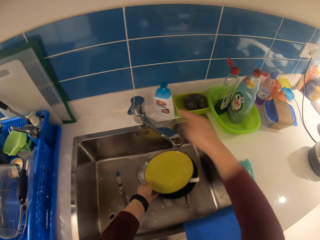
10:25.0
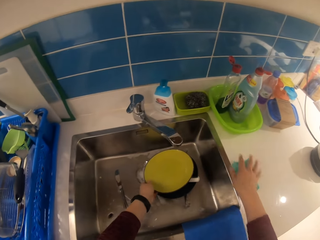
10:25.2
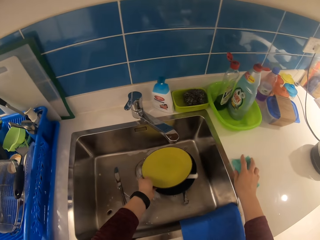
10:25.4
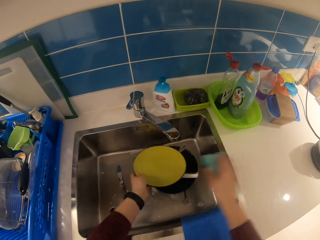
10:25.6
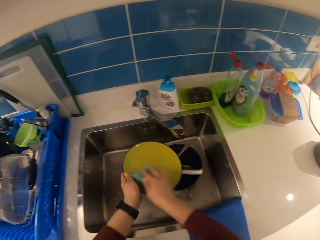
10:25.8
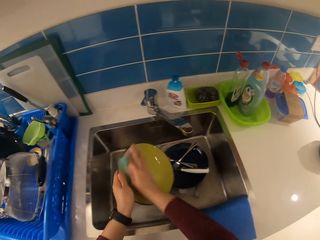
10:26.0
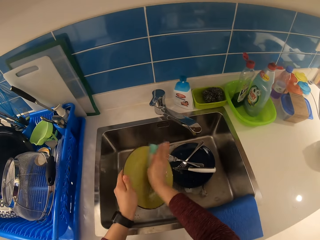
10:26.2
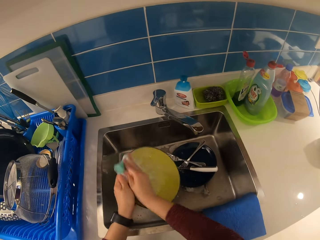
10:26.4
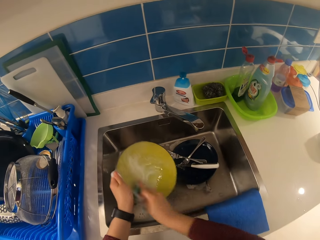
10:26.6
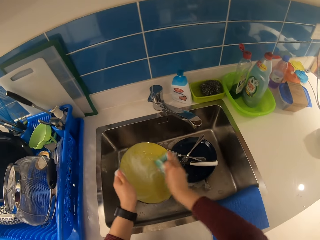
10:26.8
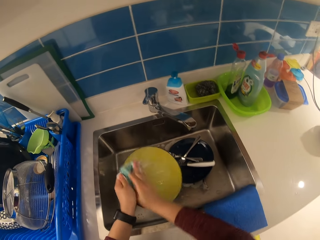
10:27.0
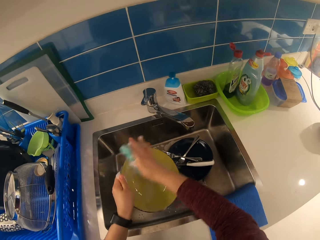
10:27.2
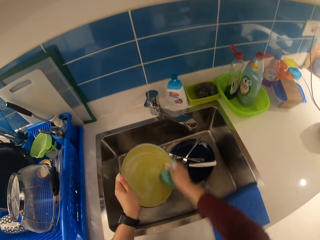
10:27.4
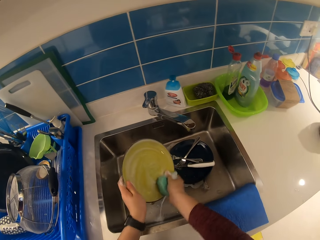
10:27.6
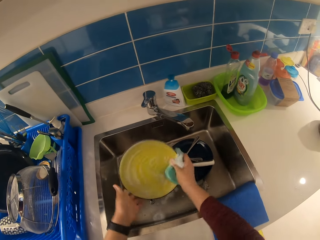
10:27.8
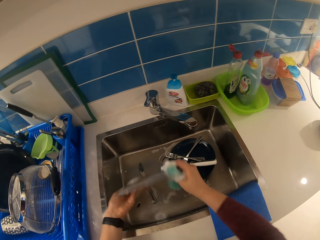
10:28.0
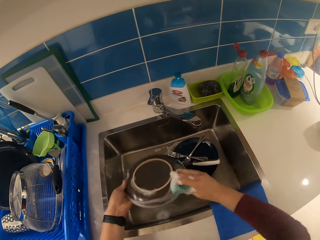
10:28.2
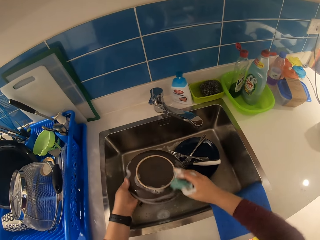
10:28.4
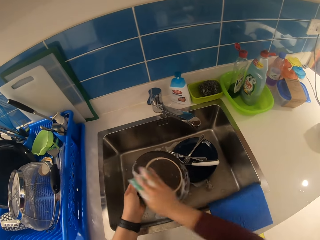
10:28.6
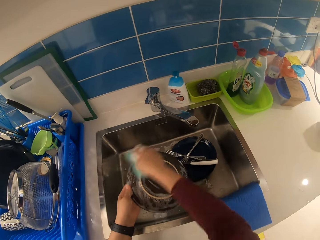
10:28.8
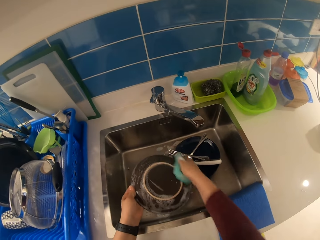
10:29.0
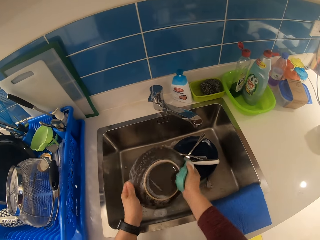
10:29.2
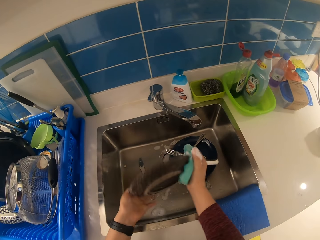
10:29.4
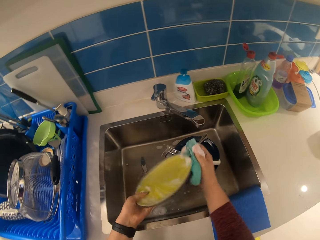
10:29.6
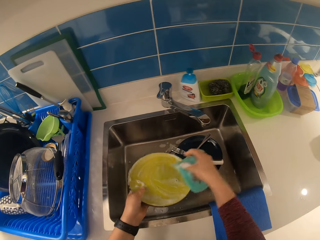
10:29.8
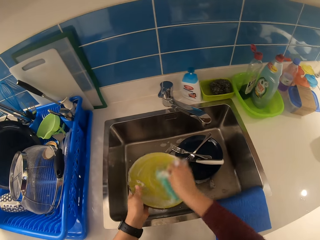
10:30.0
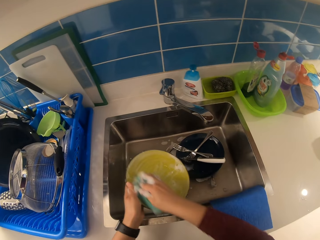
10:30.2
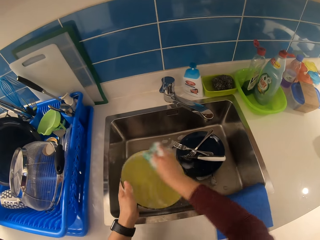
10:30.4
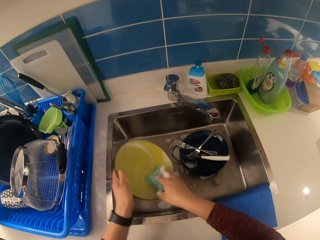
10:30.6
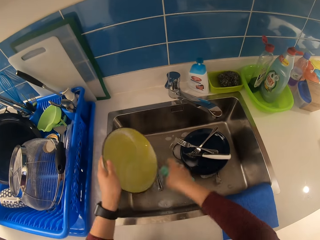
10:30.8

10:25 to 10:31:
The camera wearer closes the water tap. They carry the sponge on the countertop, carry a plate in the sink, pick up the cleaning sponge and pick up the plate. They wash the plate.

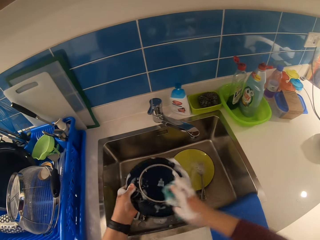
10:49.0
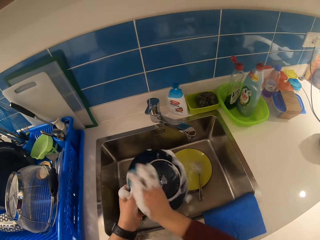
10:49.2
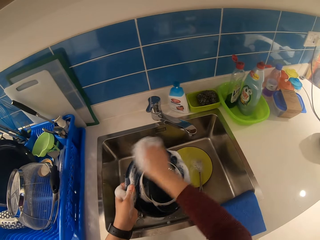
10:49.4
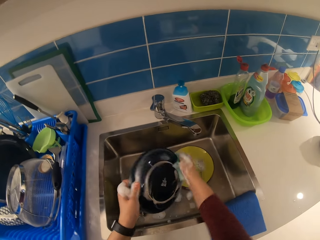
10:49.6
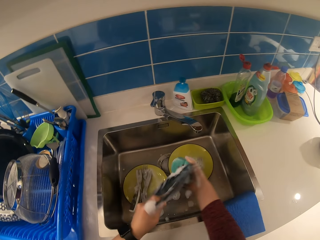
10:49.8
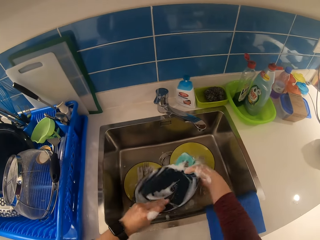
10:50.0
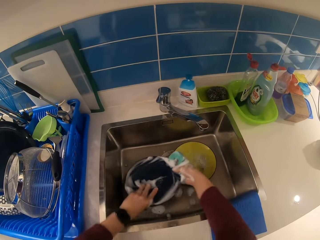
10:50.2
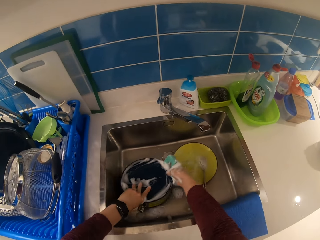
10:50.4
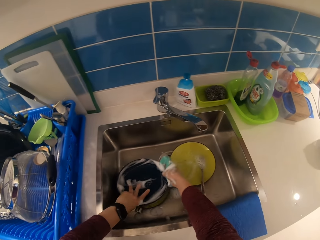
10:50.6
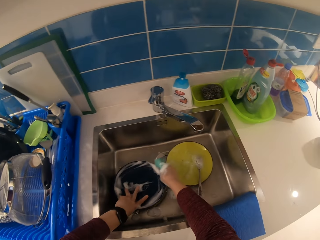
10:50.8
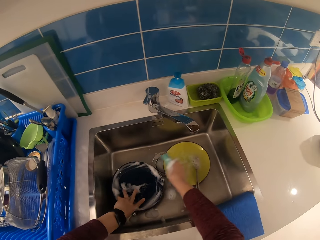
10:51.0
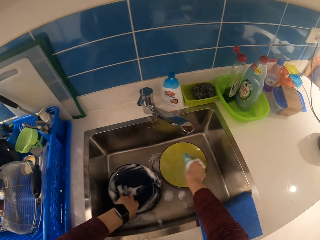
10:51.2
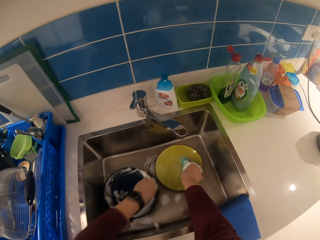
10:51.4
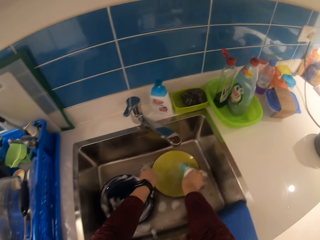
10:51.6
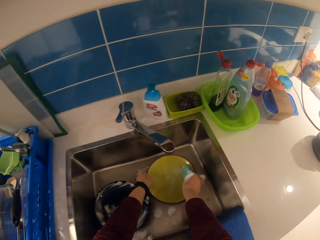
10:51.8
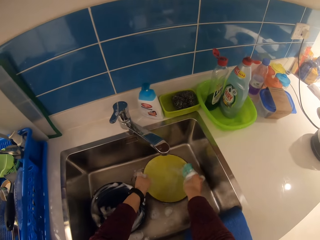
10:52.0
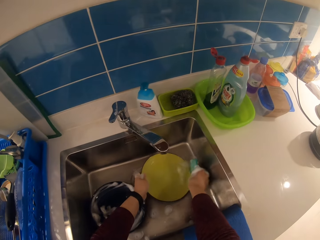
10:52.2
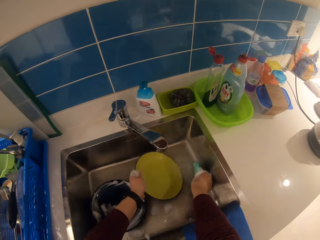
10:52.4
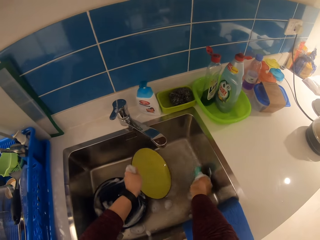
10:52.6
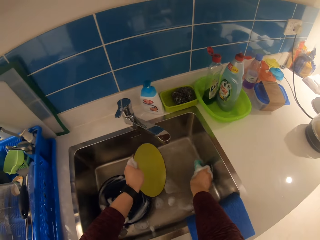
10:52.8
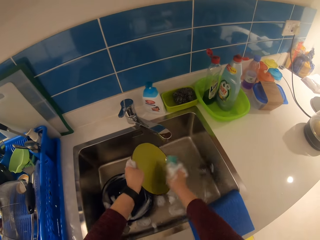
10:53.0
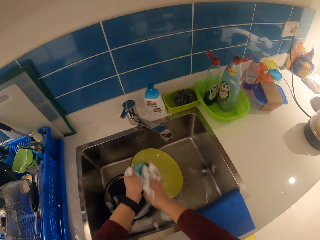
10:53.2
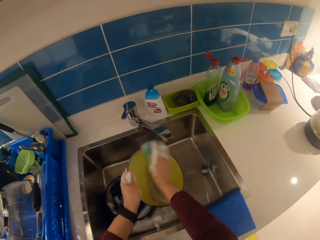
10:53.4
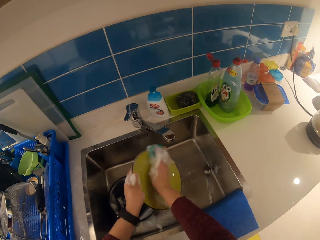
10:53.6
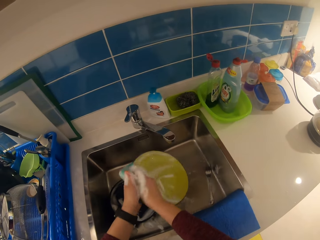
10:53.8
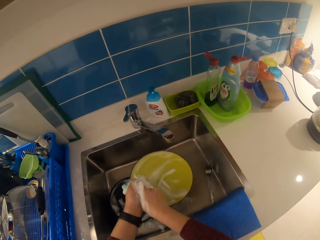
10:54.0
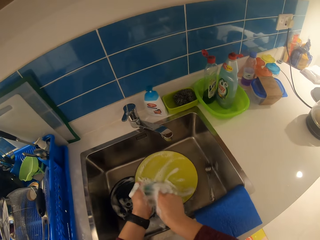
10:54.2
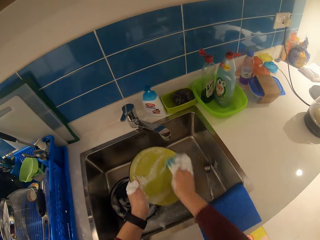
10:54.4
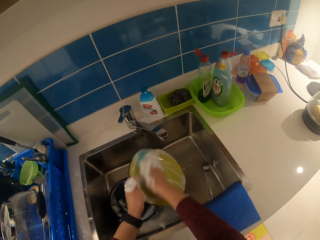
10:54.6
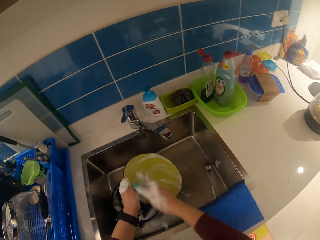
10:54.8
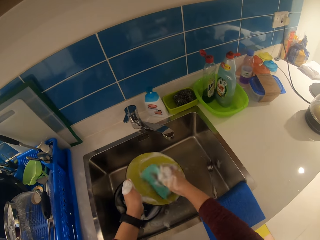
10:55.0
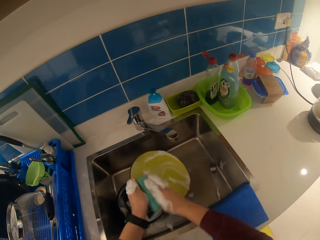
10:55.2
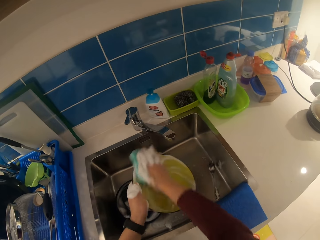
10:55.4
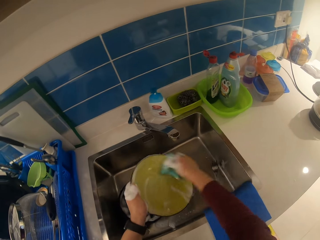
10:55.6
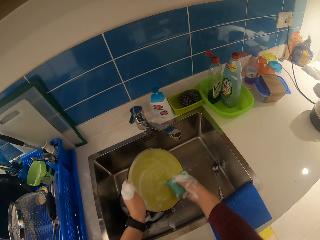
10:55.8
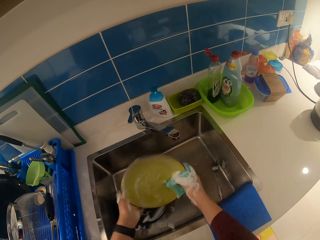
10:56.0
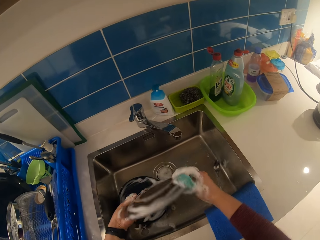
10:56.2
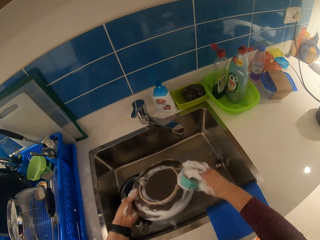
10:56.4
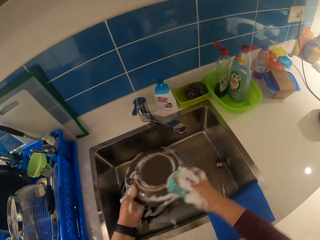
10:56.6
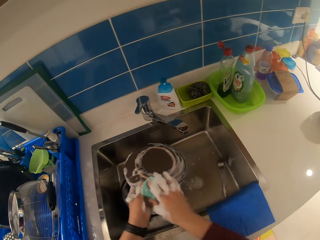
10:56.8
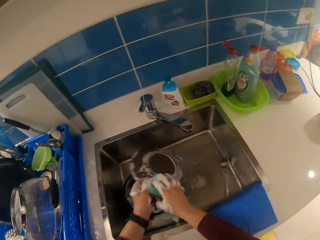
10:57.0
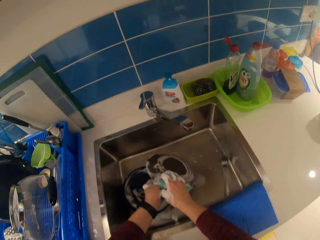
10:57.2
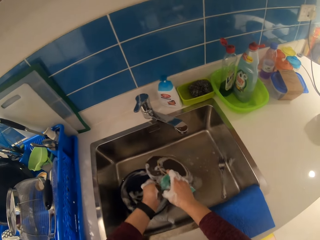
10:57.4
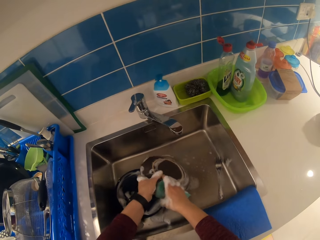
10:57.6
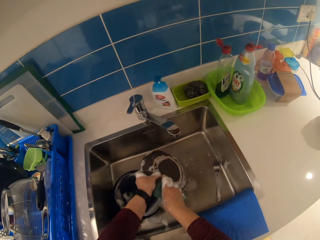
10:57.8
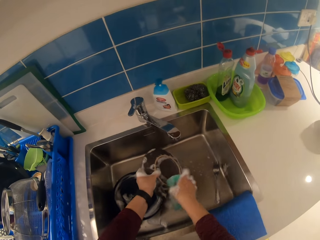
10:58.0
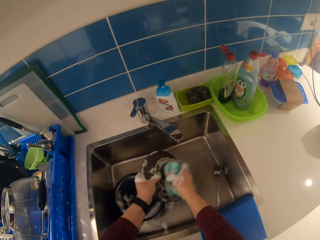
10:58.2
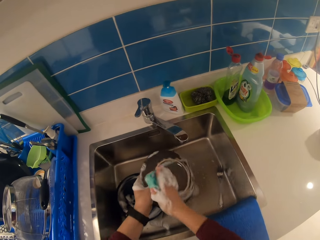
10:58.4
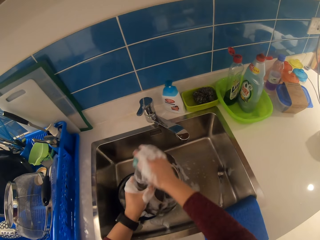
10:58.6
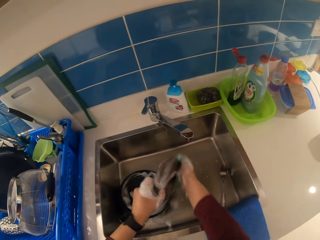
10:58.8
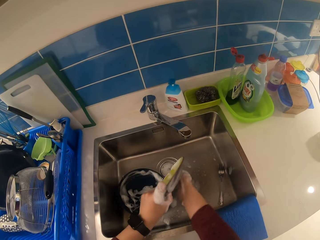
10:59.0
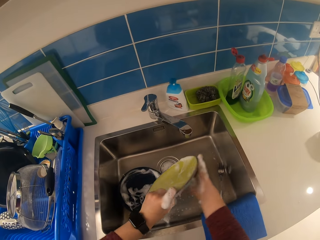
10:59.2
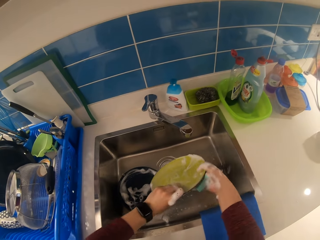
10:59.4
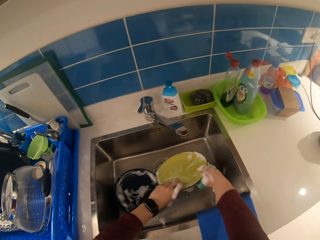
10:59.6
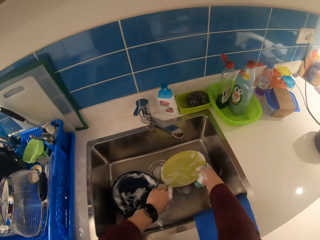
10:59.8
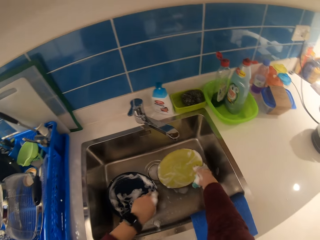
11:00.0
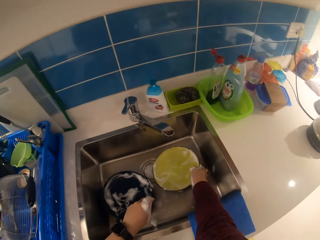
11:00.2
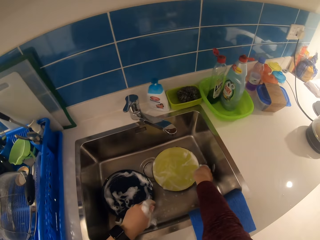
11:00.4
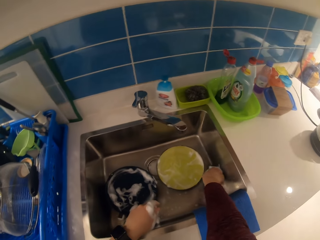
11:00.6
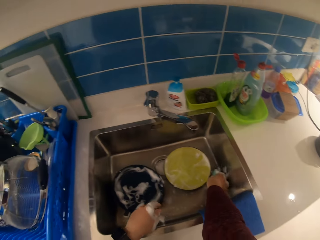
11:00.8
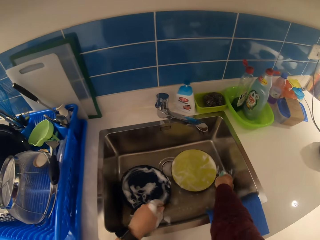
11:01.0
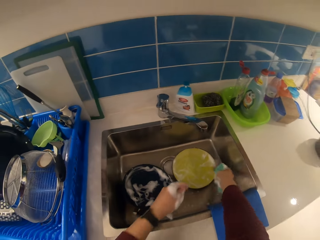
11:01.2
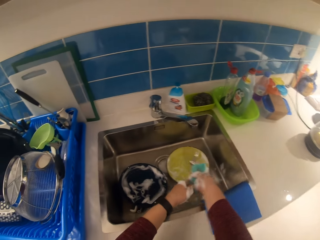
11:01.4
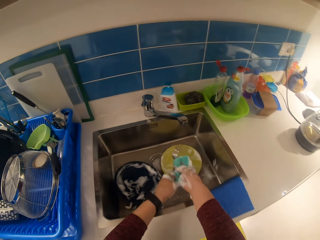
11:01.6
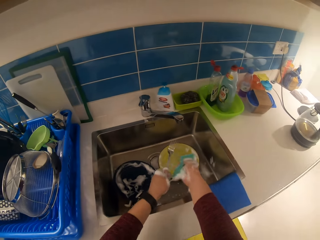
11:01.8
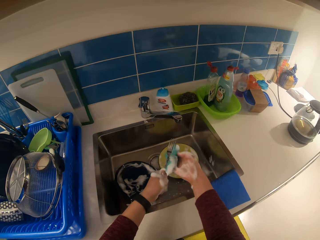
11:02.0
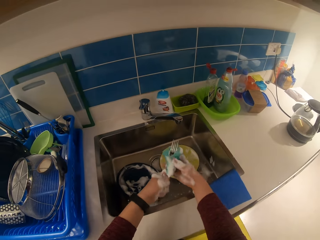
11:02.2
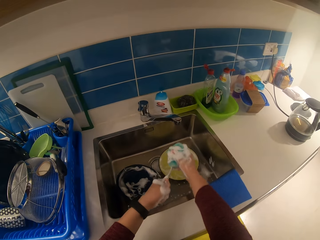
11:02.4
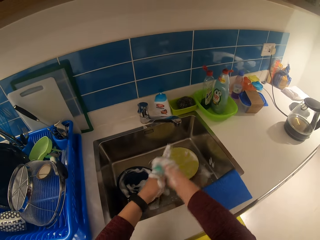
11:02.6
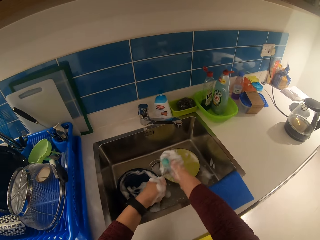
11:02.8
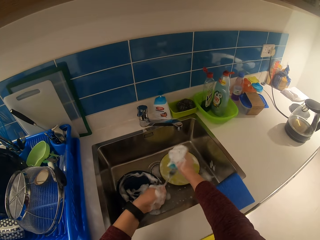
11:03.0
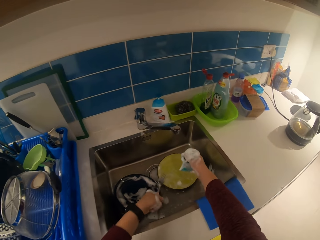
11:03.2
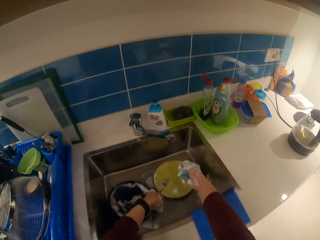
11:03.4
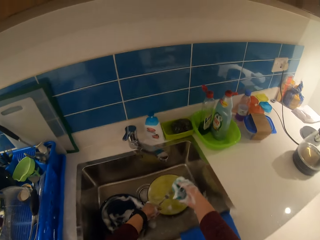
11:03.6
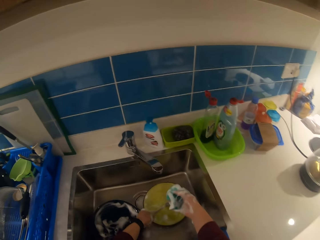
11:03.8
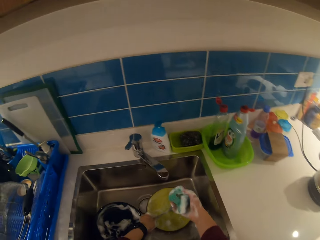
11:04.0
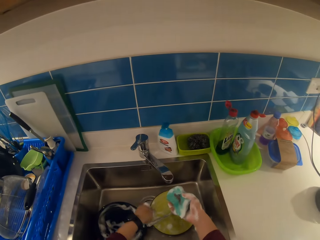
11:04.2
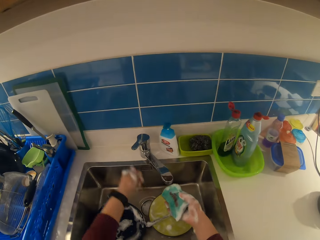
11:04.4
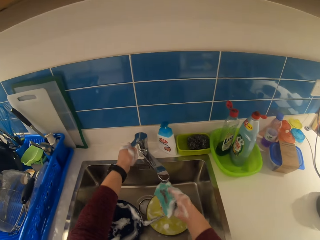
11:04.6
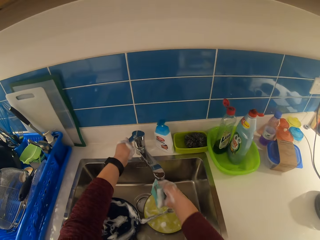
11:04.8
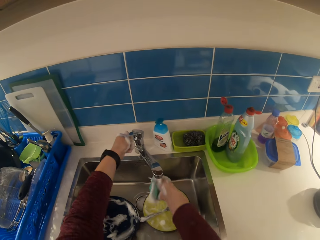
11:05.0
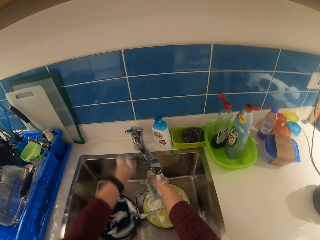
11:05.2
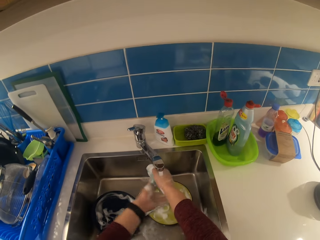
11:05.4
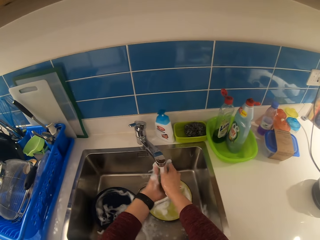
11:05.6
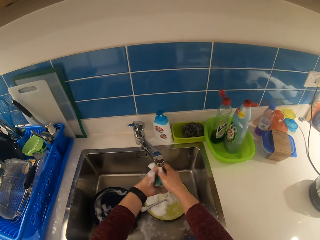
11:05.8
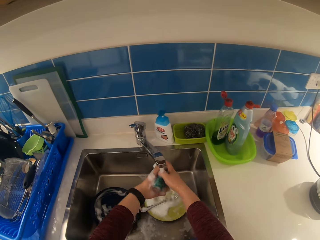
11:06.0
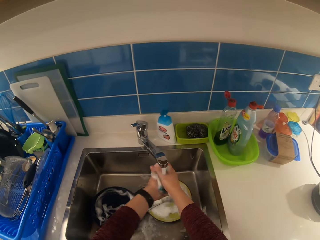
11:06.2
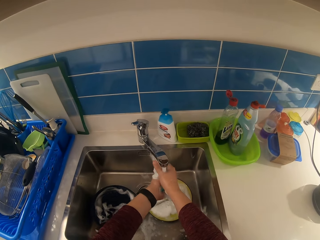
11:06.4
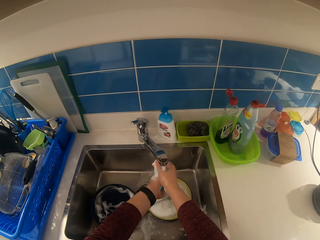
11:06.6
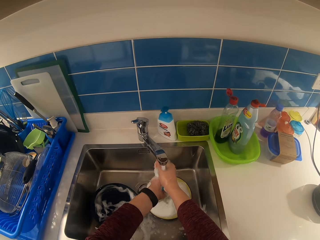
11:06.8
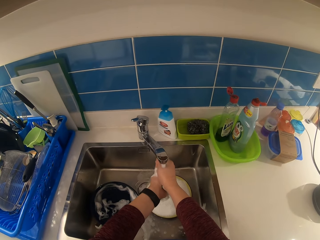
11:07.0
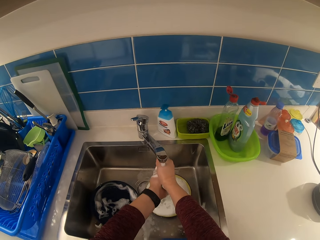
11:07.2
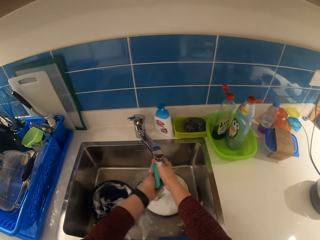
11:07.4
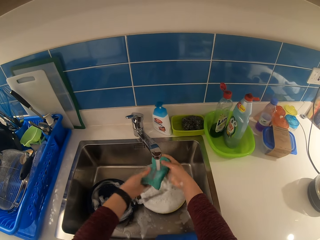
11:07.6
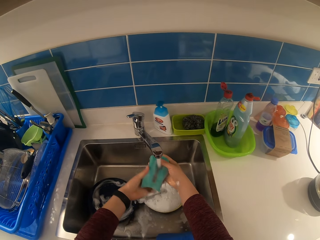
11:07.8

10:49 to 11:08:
The camera wearer drops the plate in the sink. They pick up a plate and carry the plate in the sink. They wash the plate with the sponge. They put the plate in the sink. They take a fork in the sink and wash the fork with the sponge. They drop the fork on a plate in the sink. They turn on the tap. They rinse the cleaning sponge.
